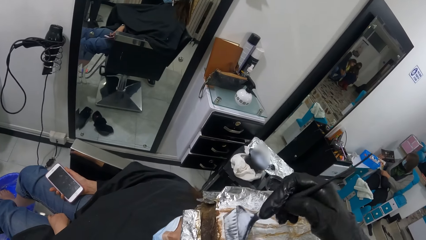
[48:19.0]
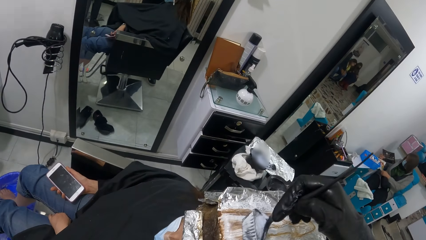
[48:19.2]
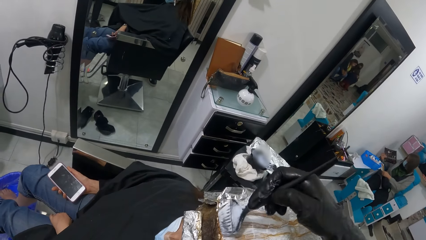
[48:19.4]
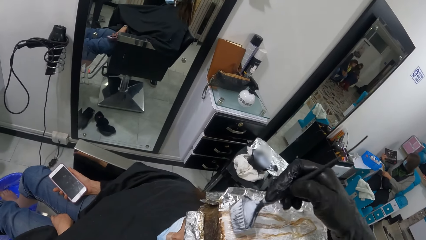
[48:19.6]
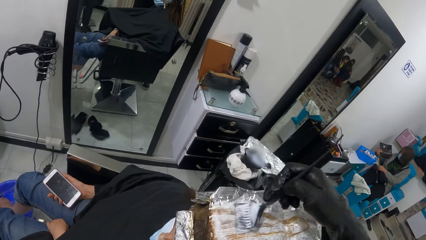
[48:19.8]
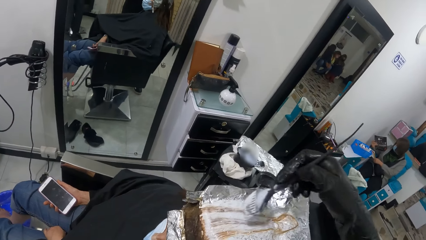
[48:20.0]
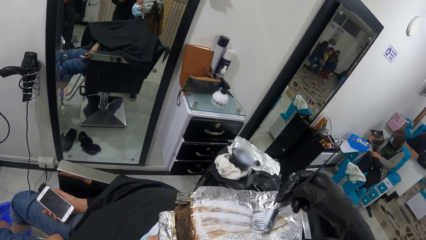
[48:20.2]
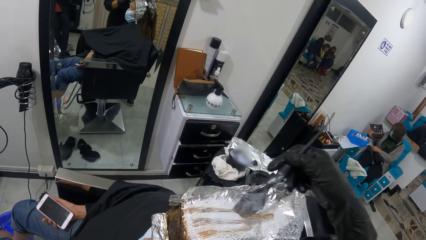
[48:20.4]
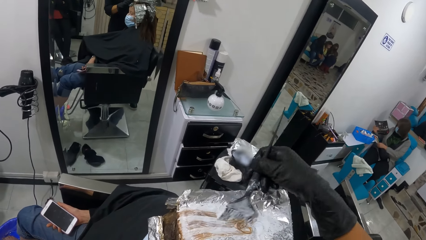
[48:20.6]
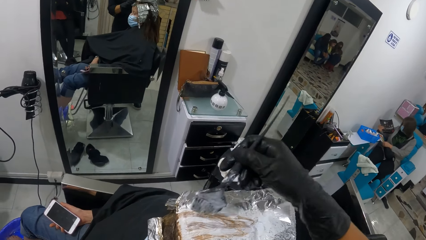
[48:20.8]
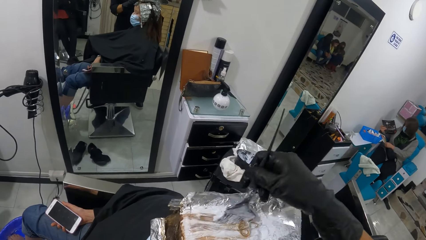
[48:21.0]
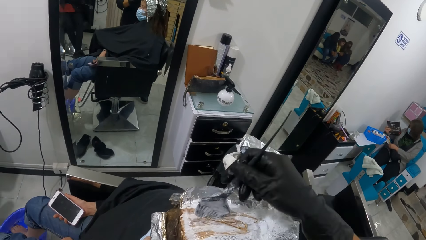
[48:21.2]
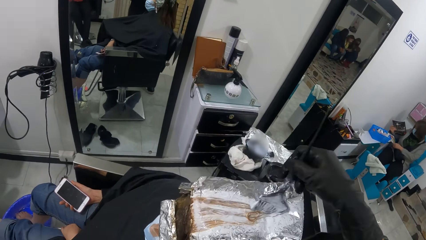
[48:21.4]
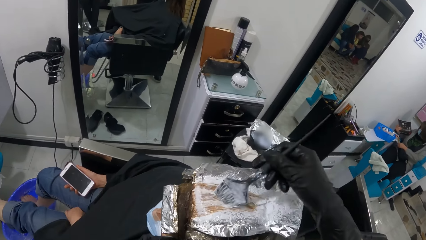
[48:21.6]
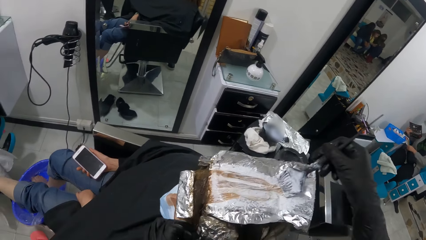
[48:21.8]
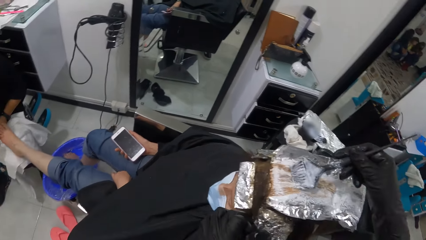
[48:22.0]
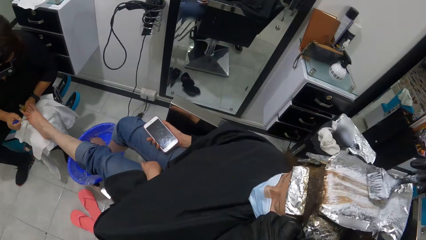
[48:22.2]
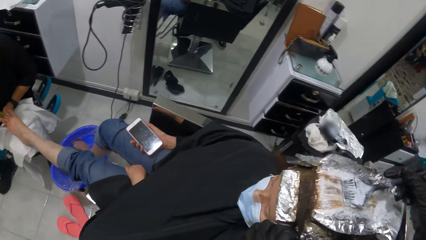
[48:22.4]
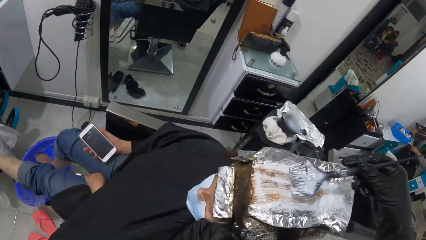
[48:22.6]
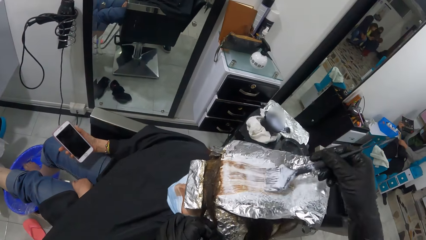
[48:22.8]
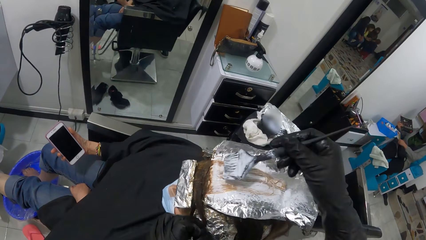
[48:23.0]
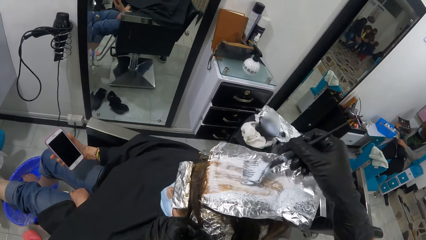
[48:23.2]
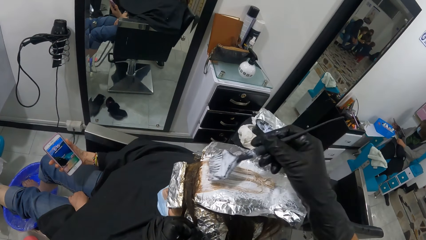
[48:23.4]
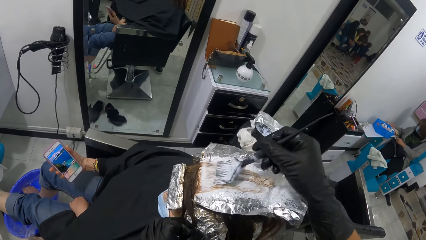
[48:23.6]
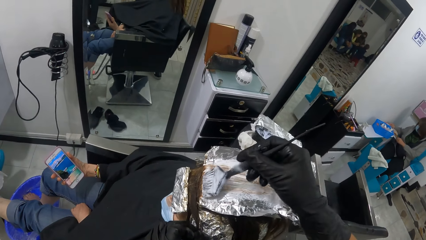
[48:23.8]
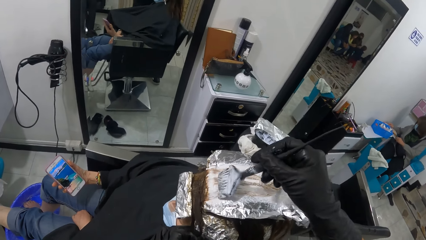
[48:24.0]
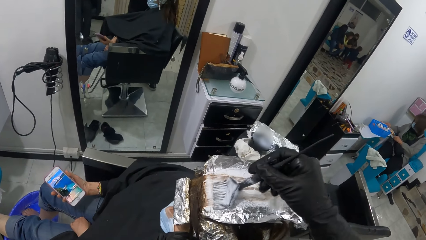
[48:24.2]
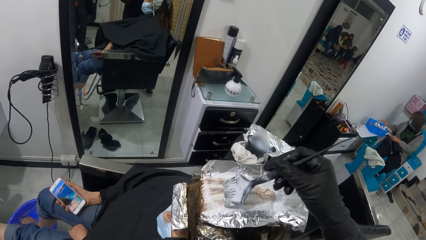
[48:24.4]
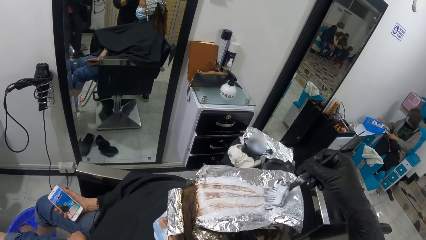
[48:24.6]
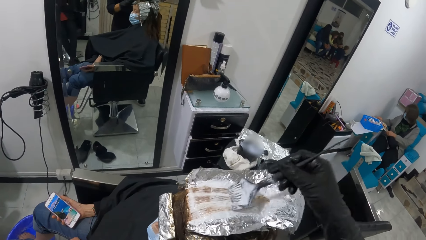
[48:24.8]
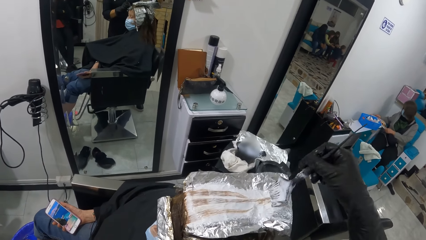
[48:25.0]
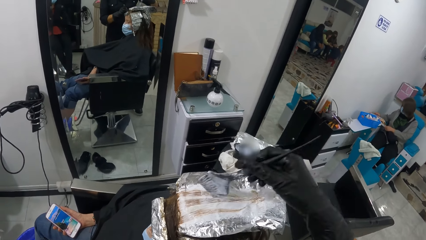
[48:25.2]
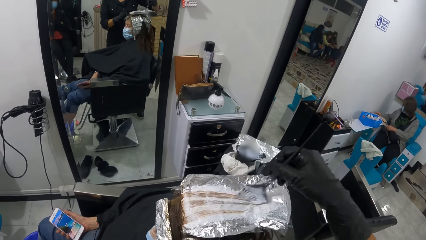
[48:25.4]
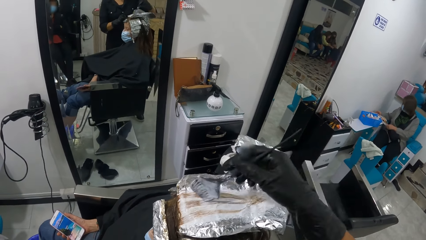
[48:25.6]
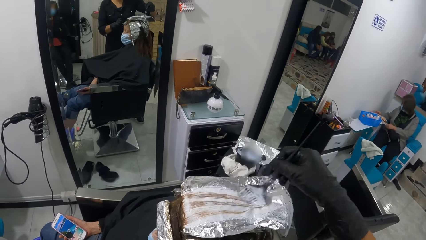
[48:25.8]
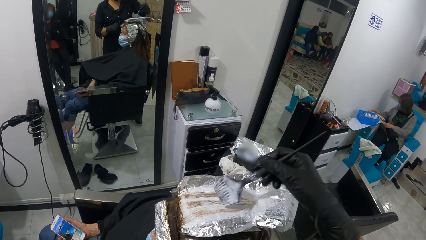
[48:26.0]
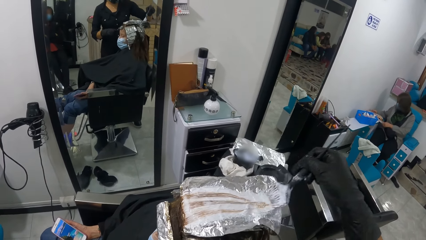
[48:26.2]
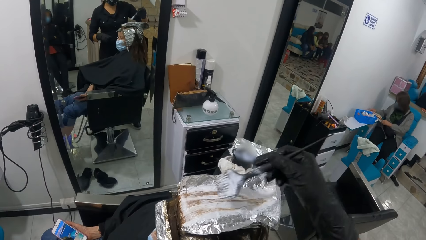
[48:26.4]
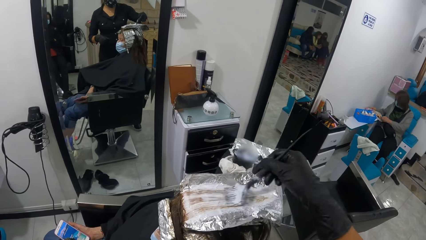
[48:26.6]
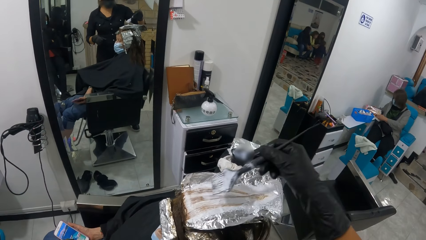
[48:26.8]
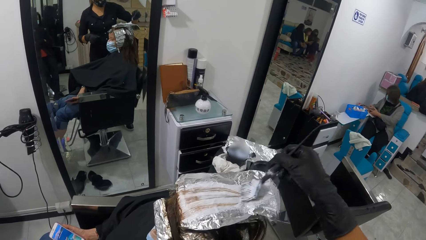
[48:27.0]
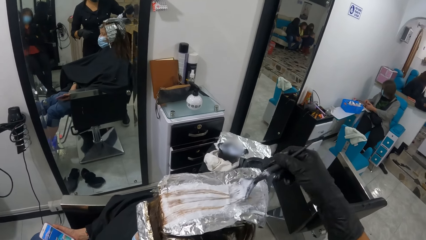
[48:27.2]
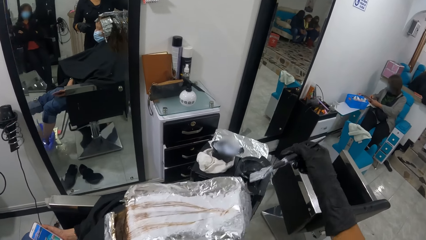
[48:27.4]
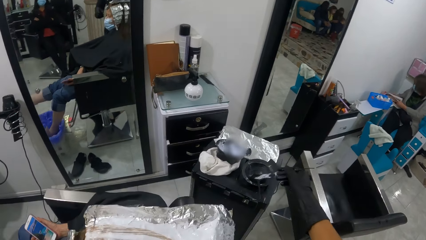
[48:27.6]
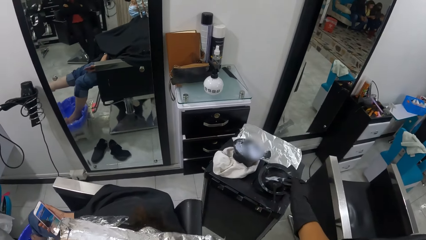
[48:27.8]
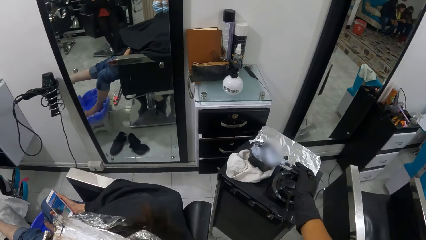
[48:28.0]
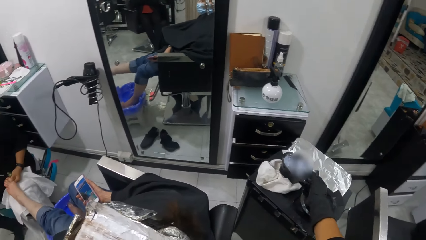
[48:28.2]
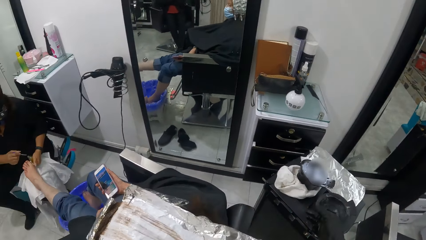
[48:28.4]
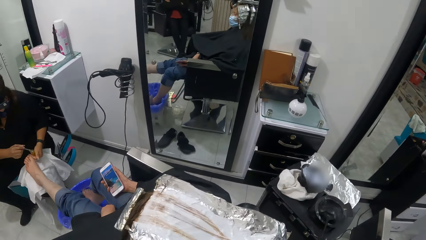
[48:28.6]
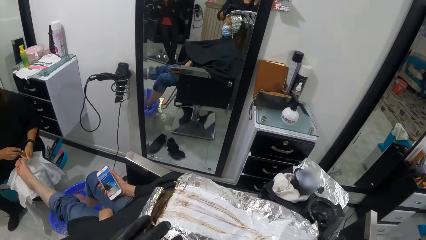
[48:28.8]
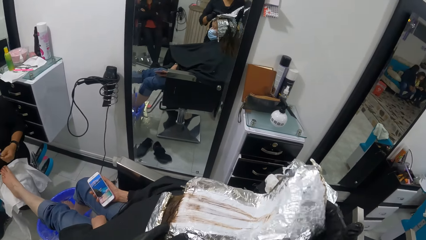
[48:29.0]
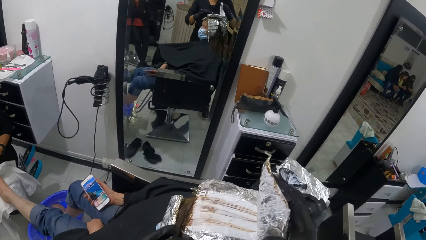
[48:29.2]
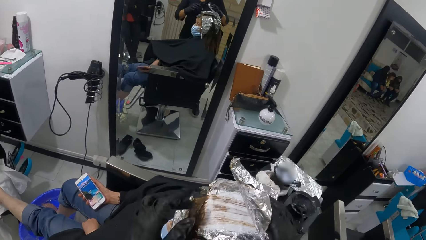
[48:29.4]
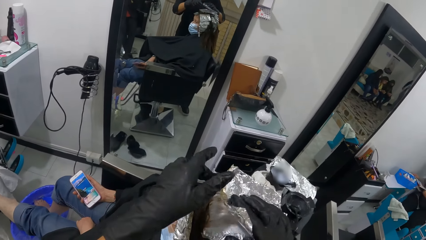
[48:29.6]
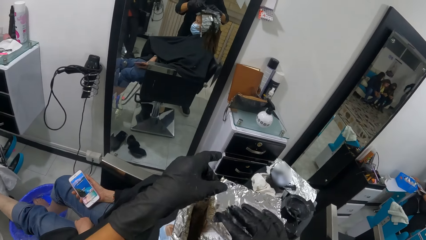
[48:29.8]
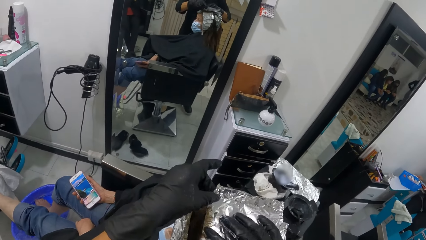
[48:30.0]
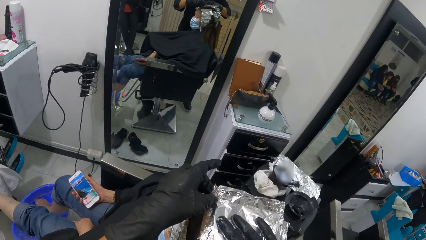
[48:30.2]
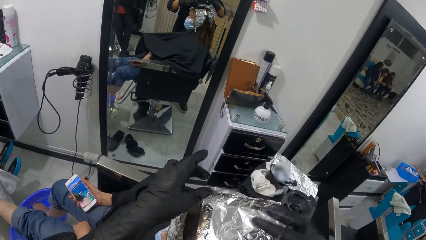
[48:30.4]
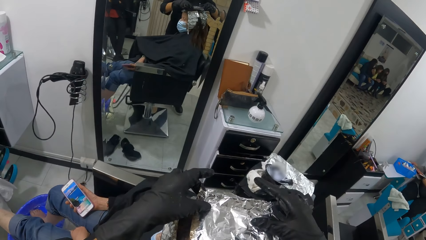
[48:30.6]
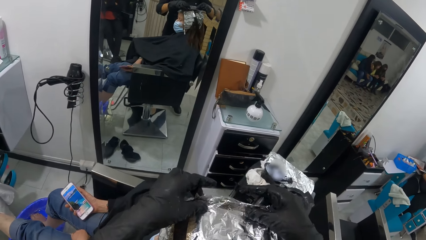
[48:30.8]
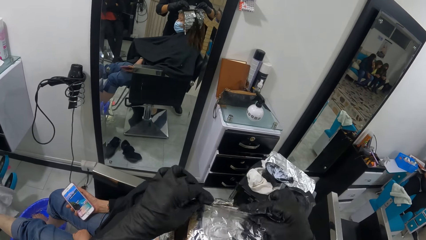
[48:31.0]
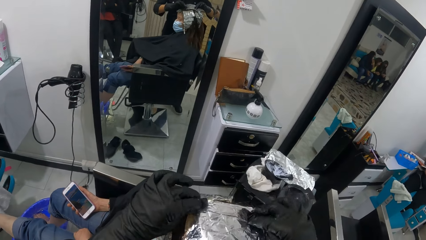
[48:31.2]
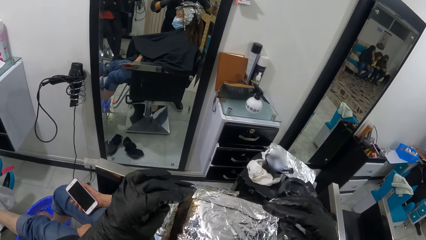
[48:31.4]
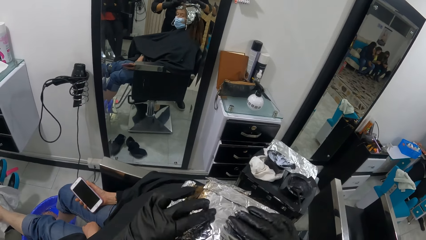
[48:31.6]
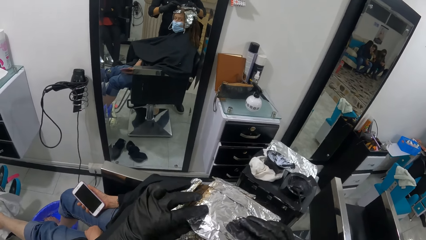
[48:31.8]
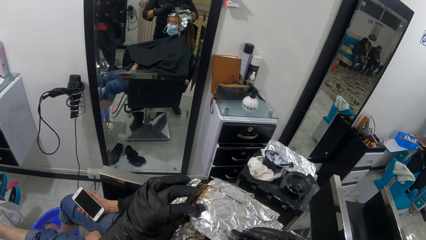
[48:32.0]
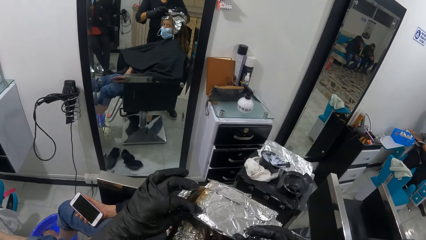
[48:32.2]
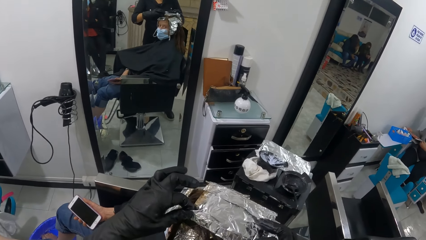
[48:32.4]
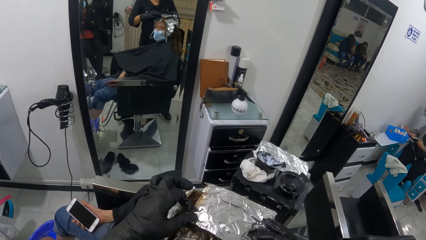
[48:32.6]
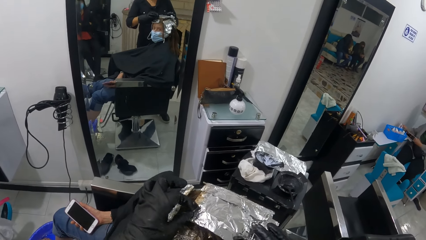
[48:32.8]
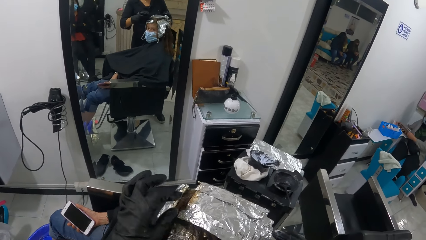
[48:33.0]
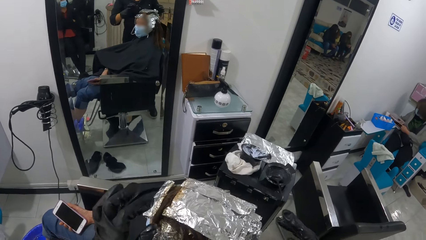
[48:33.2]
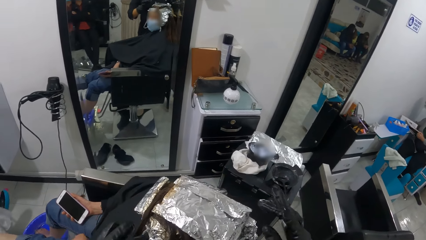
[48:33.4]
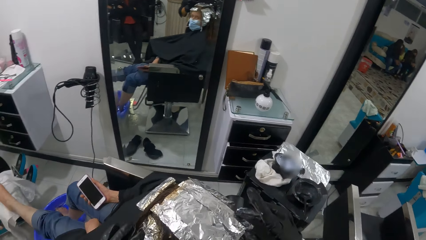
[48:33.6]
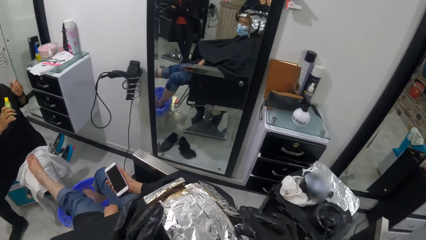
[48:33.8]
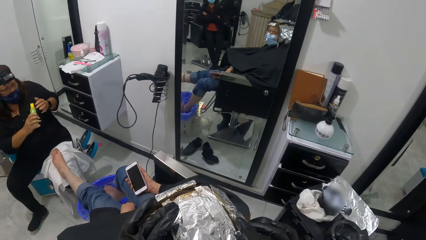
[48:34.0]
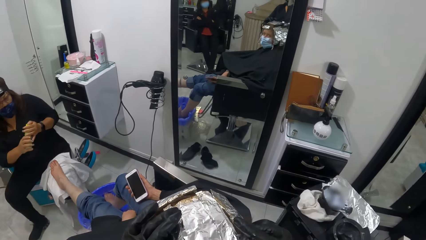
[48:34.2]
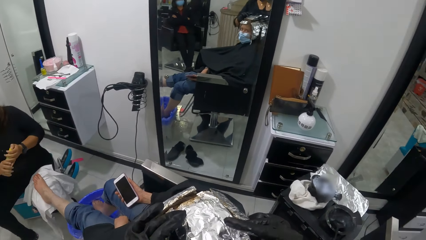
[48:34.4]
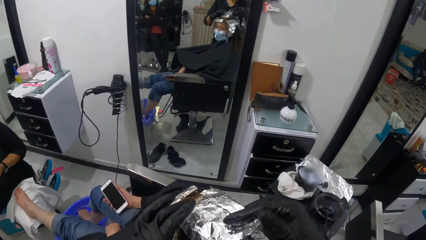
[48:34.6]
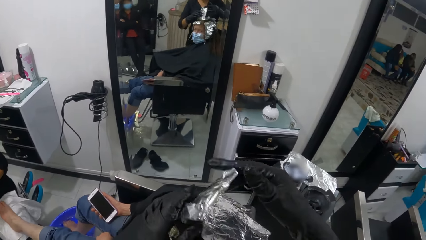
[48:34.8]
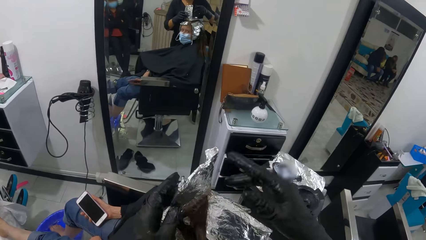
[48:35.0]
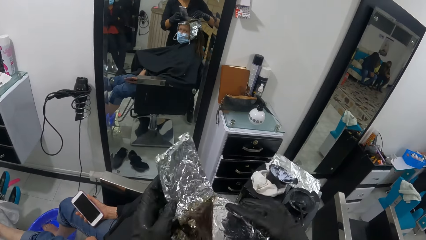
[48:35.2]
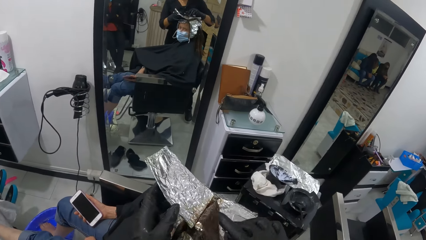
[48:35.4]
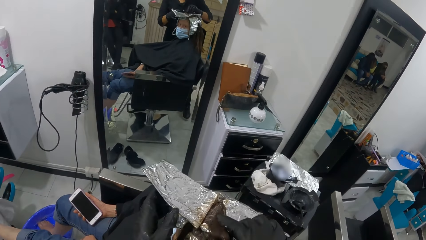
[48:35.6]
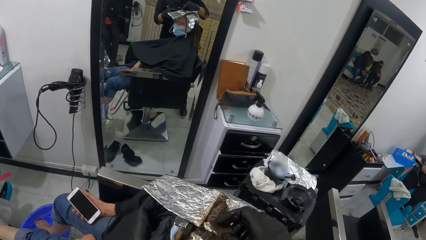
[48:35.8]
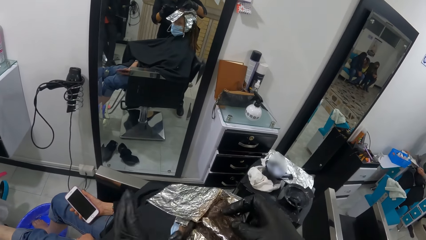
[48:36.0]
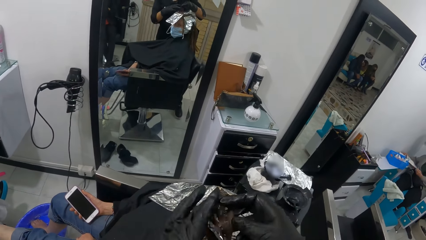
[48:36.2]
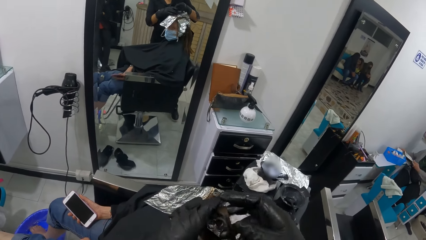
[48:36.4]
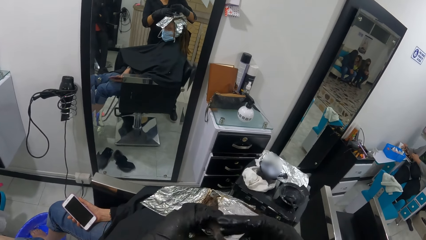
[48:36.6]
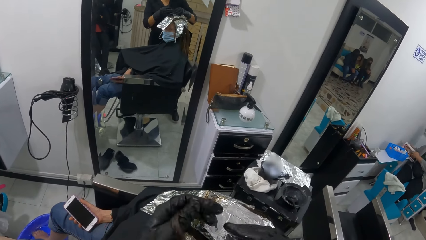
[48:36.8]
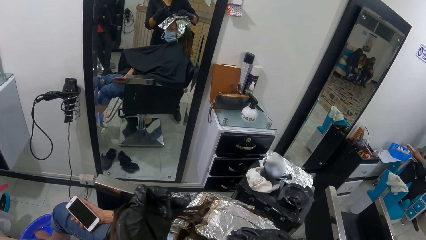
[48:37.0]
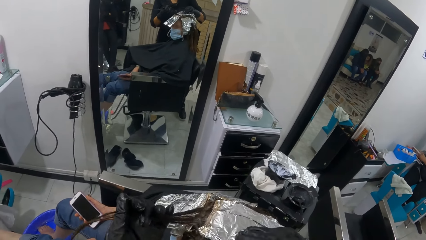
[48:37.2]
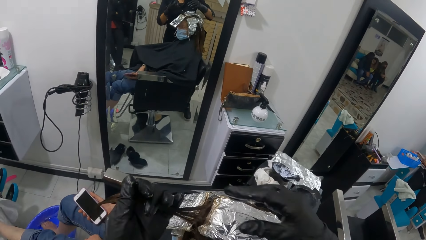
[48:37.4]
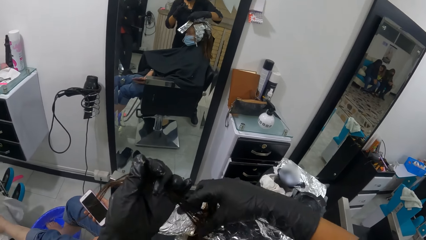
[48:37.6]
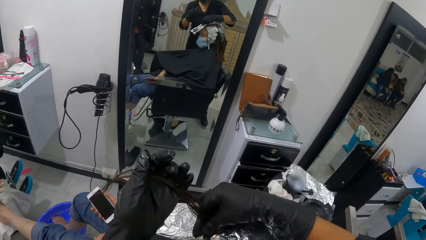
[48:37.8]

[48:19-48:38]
The camera wearer drops the tint brush in the black container with her right hand. She straightens the woman's hair with both hands and folds the foil. The woman looks at the mirror. The camera wearer folds the foil. She unfolds the foil.
